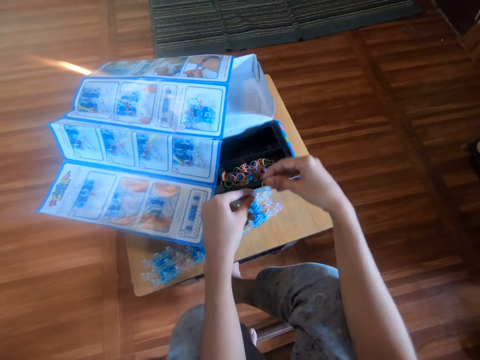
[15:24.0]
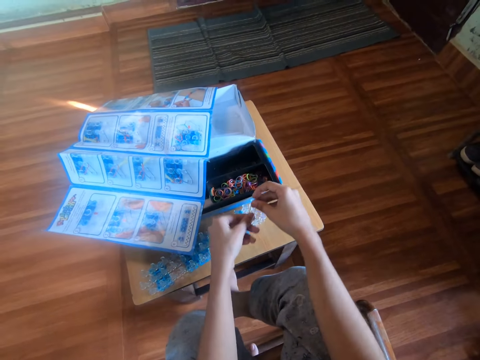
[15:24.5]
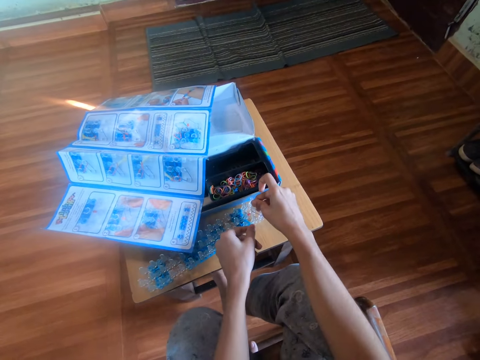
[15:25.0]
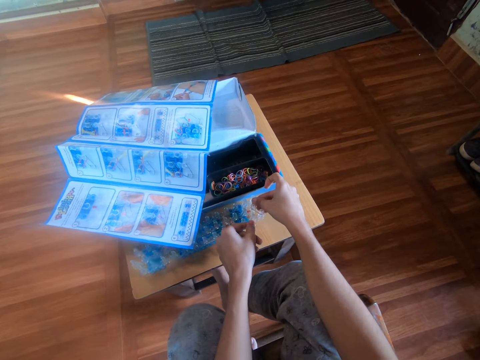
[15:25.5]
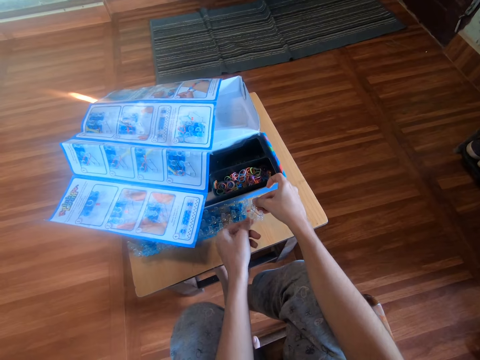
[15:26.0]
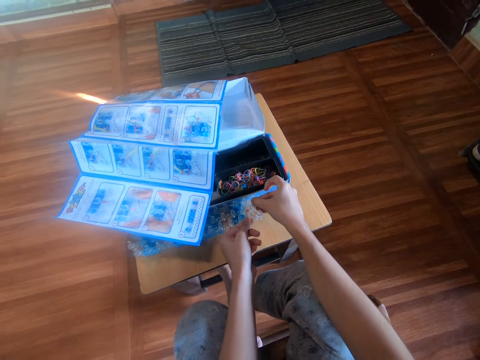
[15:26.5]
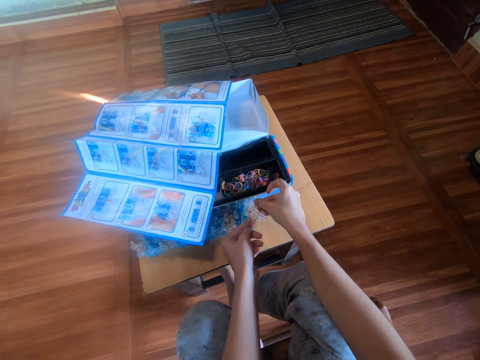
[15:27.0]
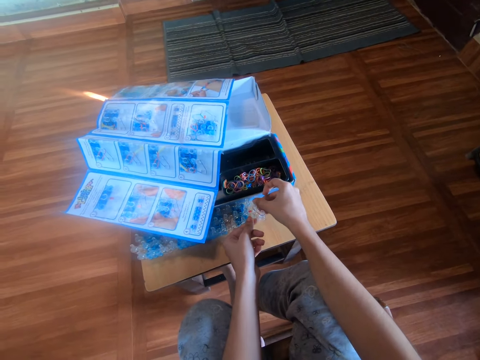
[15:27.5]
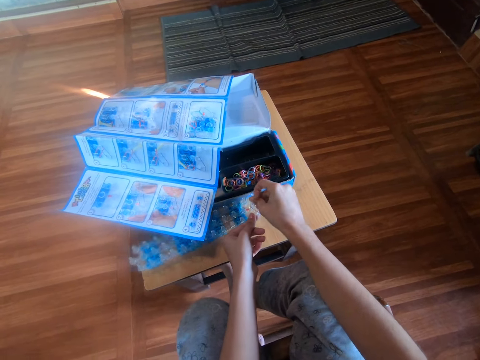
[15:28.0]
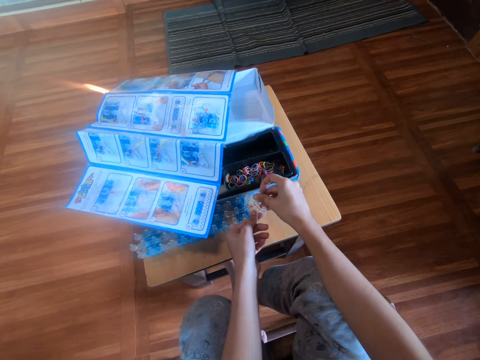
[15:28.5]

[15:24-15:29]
The camera wearer stretches the rubber band with both hands. She attaches the rubber band to the loom with both hands.

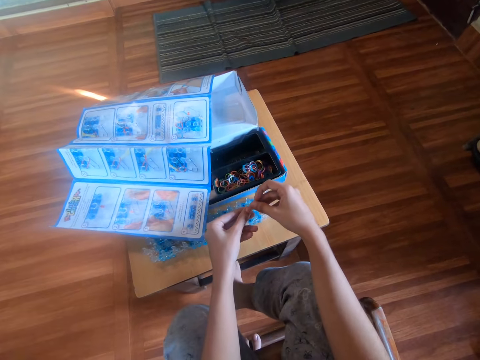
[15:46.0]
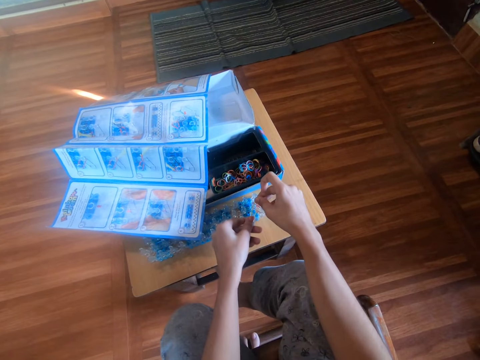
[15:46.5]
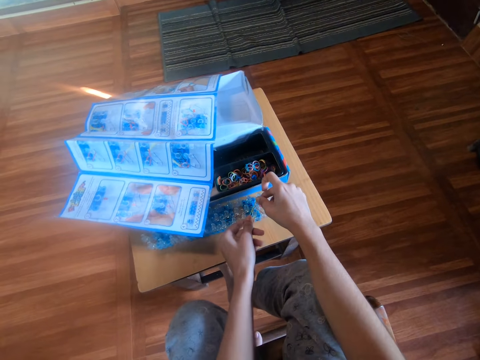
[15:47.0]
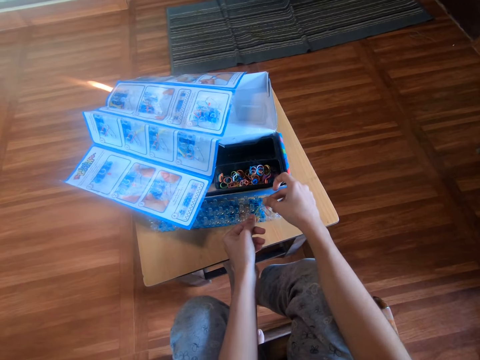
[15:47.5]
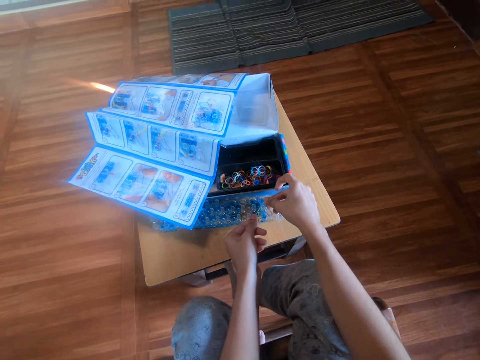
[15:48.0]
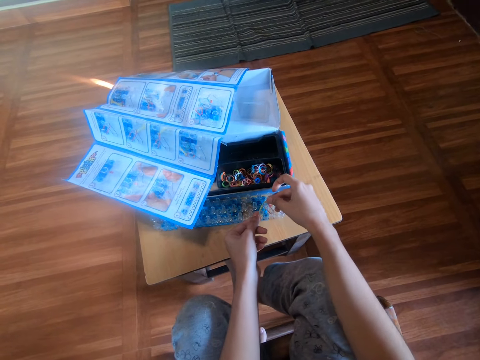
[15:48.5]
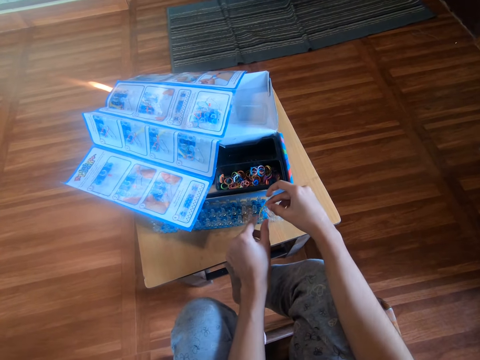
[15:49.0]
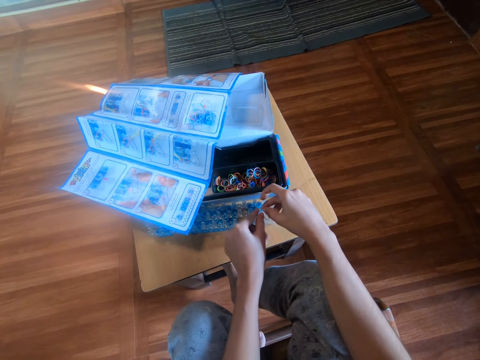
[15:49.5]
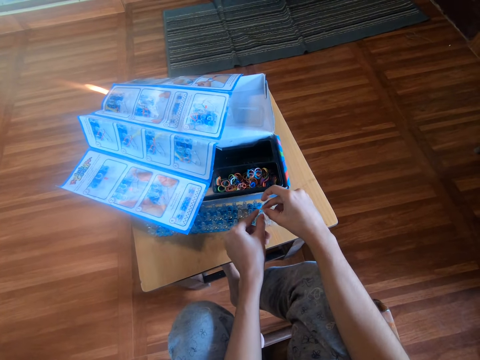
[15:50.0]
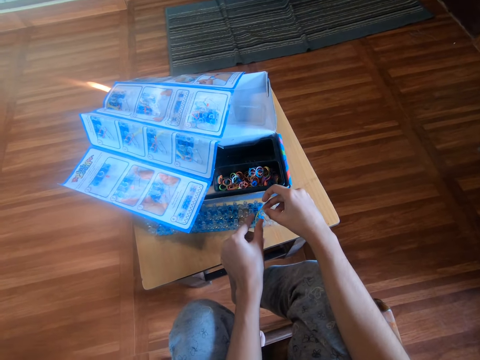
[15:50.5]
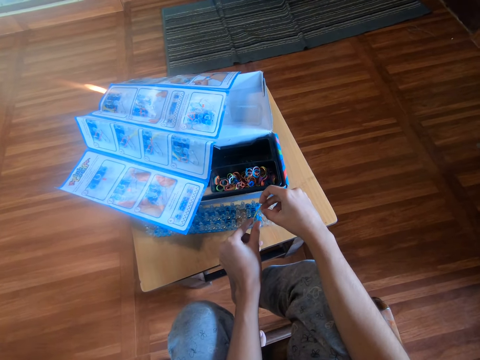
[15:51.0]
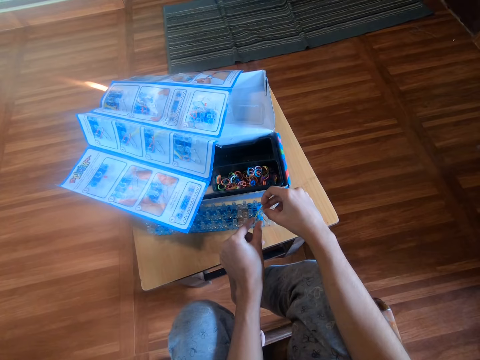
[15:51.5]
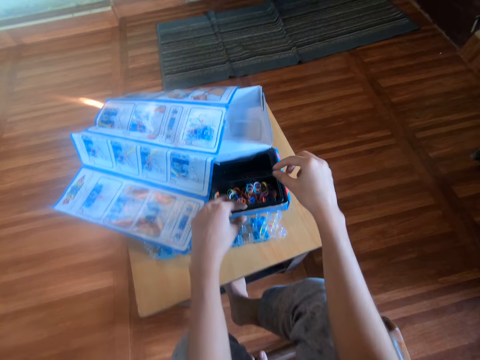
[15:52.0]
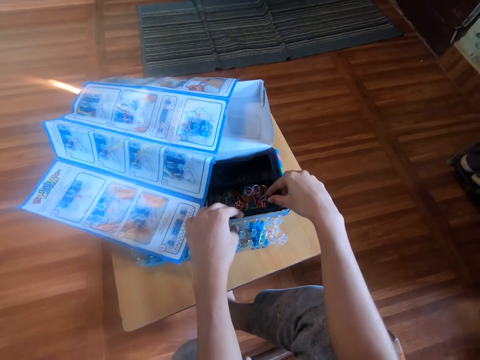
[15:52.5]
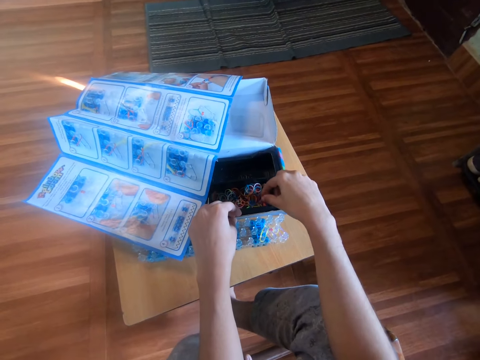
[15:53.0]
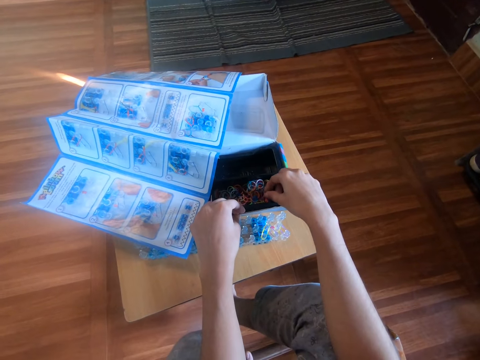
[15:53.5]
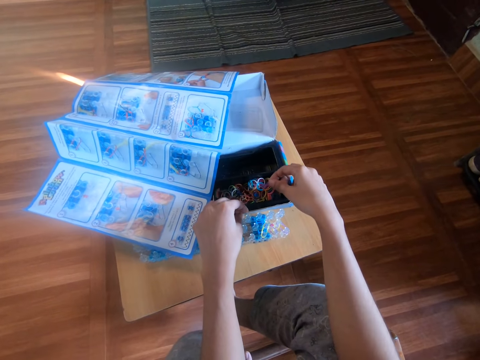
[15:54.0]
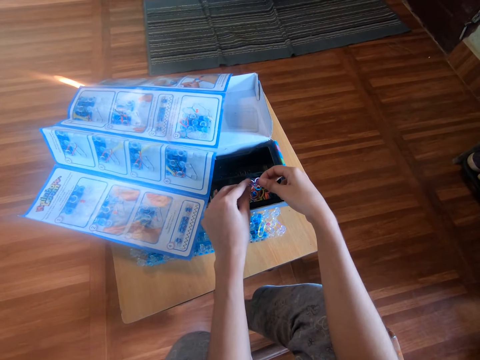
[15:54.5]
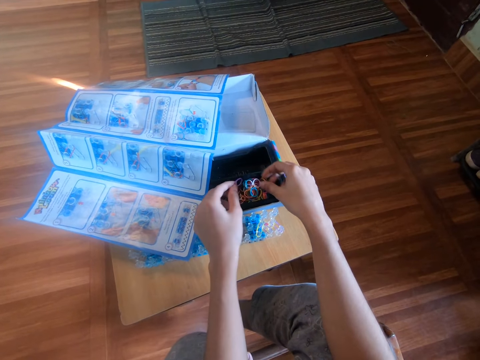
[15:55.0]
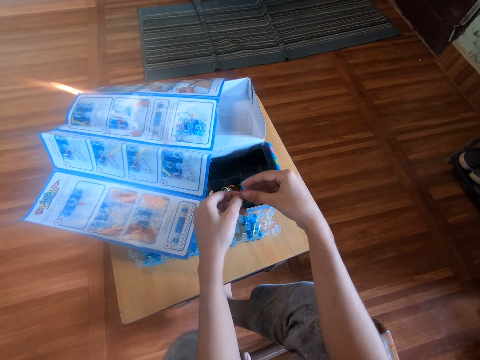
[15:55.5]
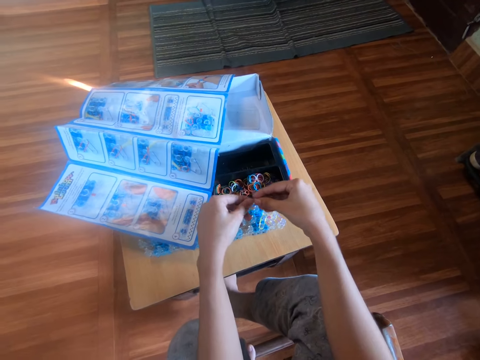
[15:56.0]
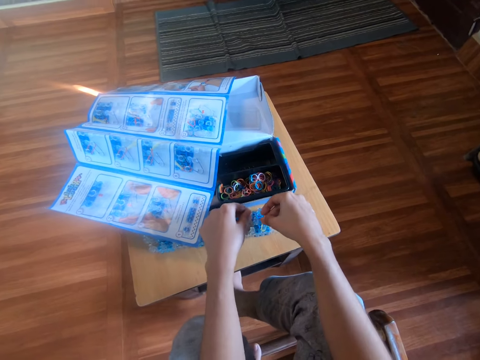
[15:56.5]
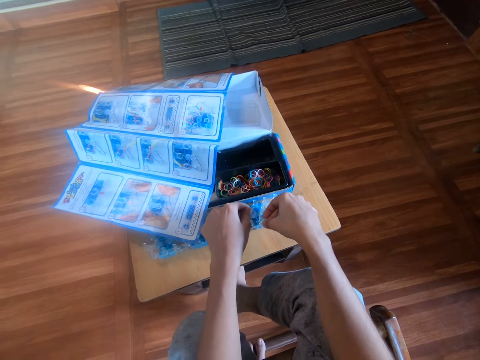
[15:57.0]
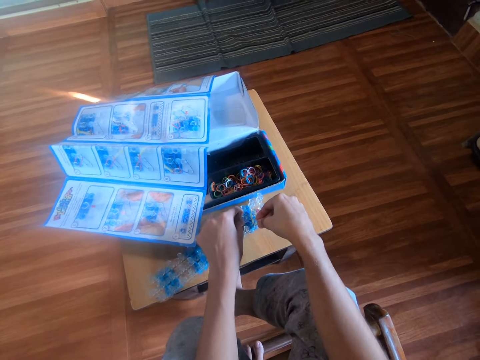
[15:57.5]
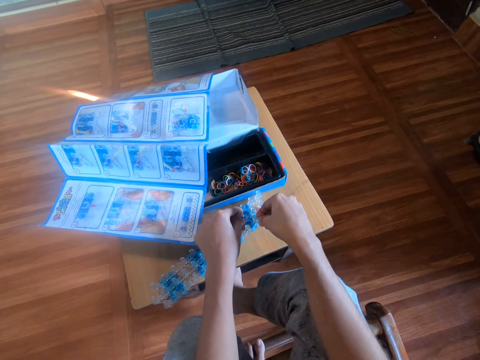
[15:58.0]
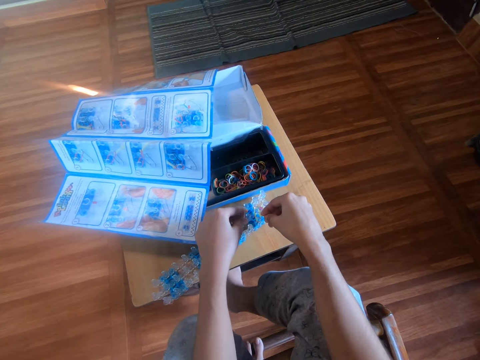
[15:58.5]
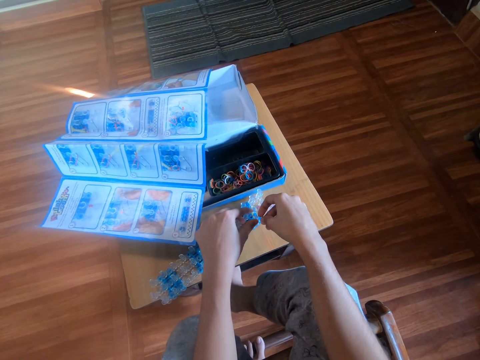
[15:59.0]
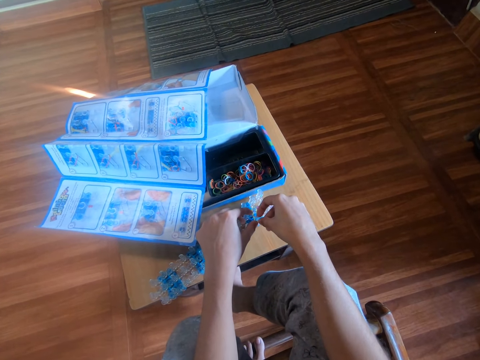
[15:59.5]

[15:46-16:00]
The camera wearer holds the rubber band with both hands and attaches the rubber band to the loom with both hands. She stretches the rubber band. She holds the box with her left hand and adjusts rubber bands in the box with her right hand. She picks rubber bands from the box with her right hand. She holds the rubber bands with both hands. She drops a rubber band into the box. She holds a rubber band with both hands. She stretches the rubber band. She attaches the rubber band to the loom with both hands.

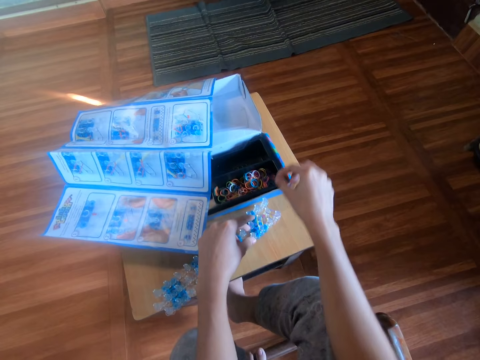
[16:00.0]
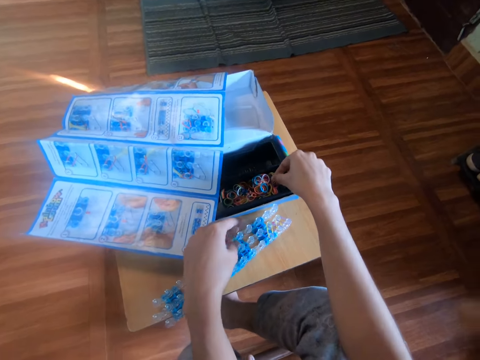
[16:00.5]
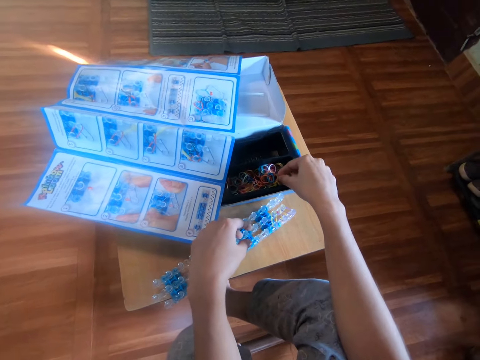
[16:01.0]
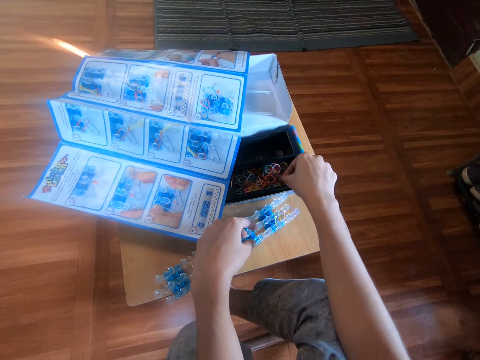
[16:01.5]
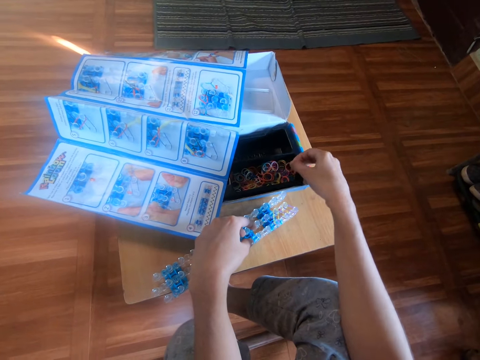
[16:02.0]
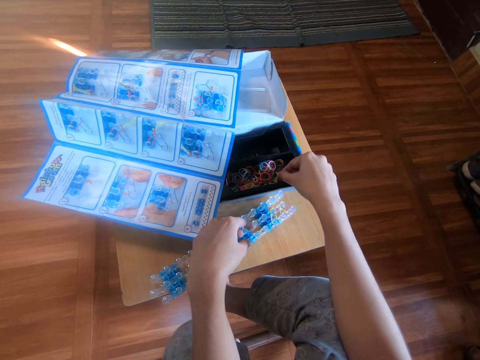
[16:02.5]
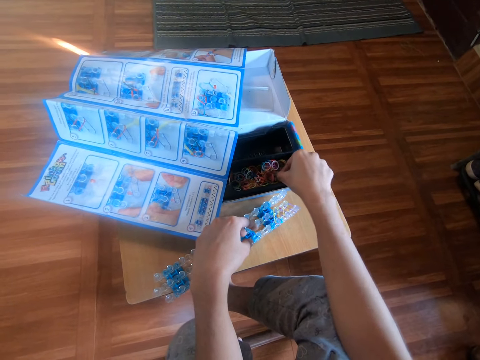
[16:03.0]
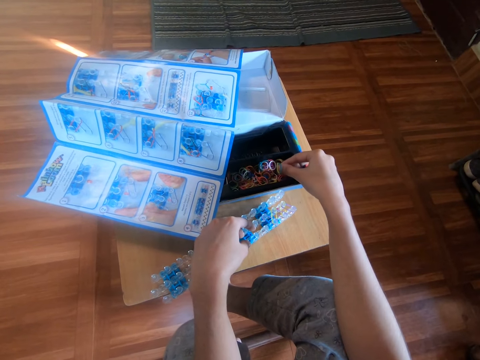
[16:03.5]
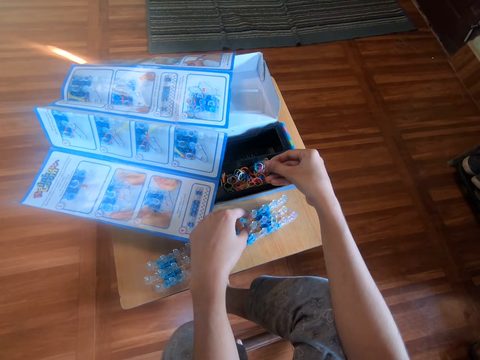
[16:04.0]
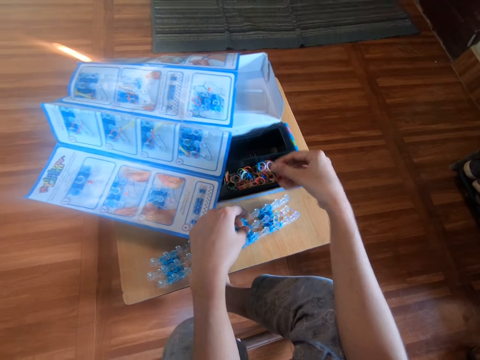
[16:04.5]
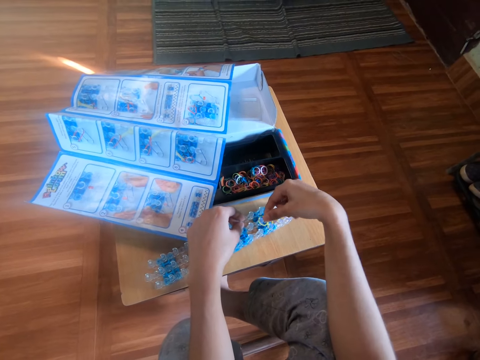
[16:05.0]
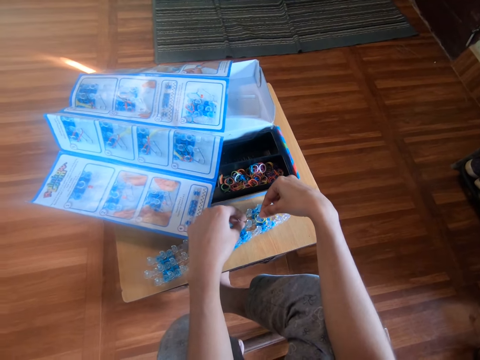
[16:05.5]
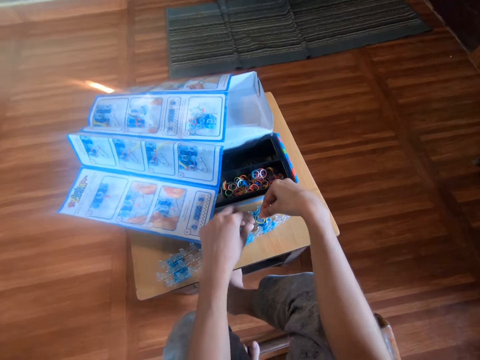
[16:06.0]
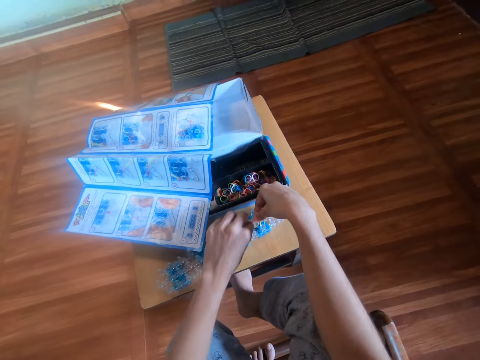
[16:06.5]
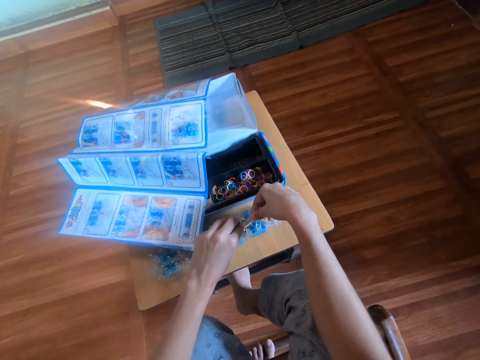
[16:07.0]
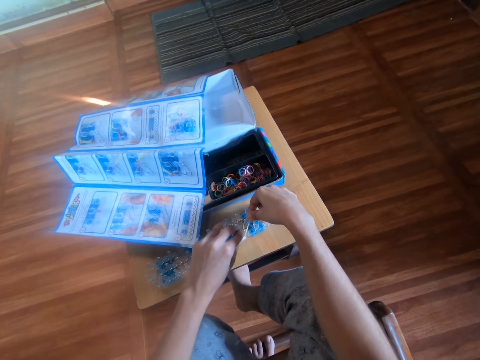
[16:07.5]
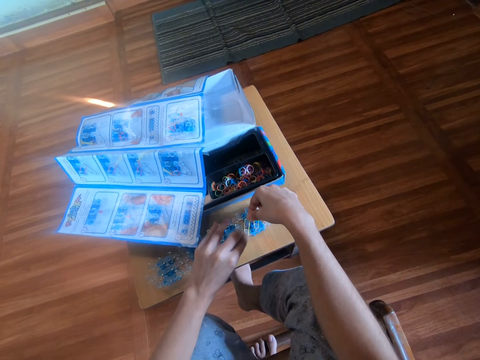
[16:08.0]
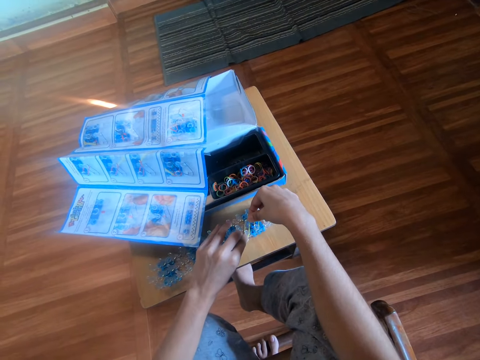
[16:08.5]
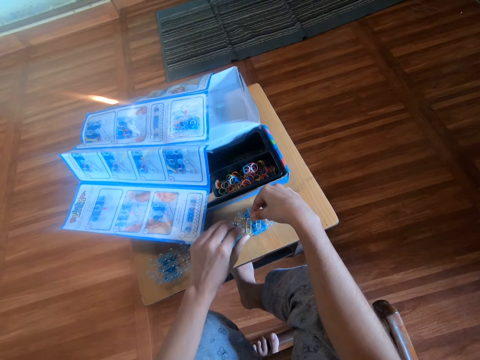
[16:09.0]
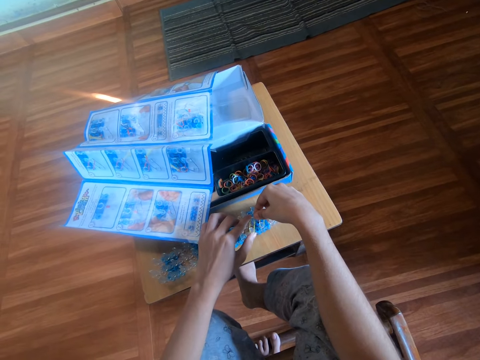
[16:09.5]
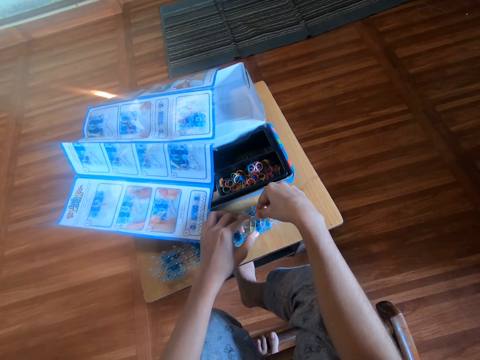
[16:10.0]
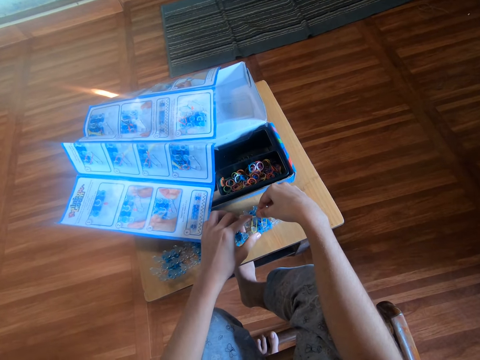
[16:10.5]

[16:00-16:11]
The camera wearer picks a rubber band from the box or bands kit with her right hand. She drops one rubber band in the bands kit. She places the rubber band on the loom and stretches the rubber band. She attaches the rubber band to the loom with both hands.
